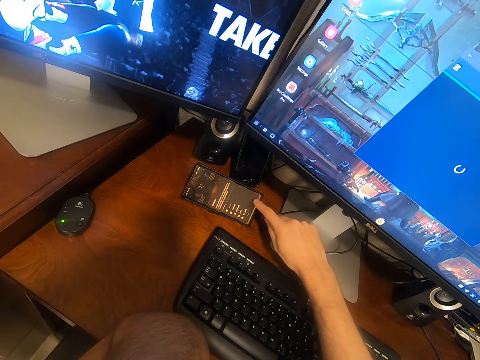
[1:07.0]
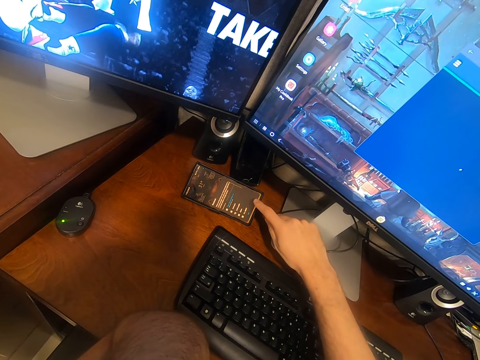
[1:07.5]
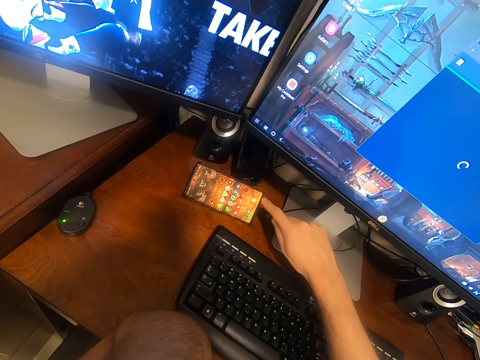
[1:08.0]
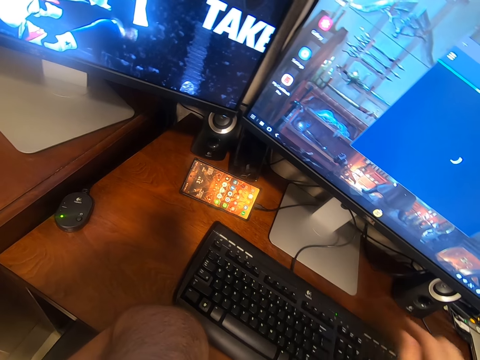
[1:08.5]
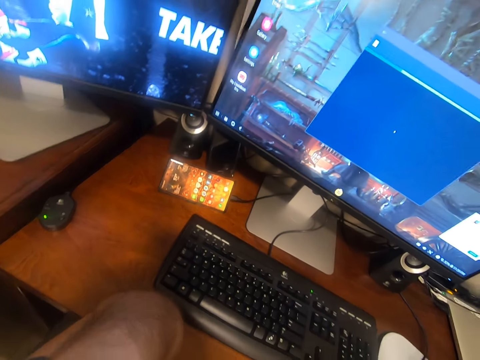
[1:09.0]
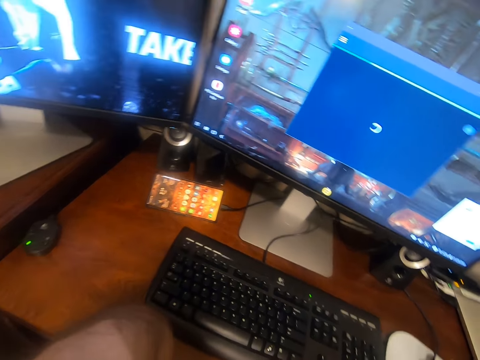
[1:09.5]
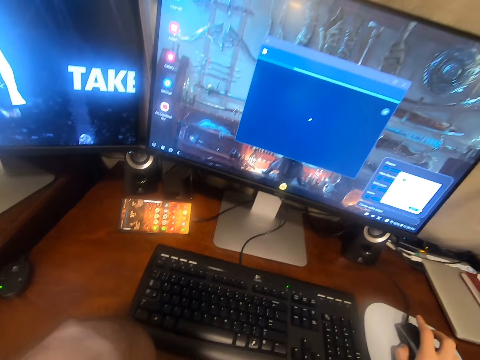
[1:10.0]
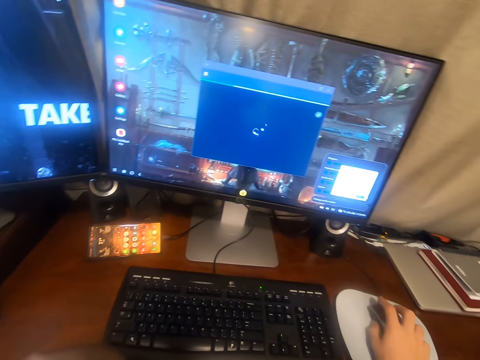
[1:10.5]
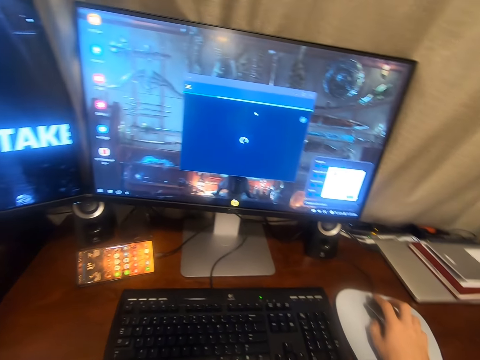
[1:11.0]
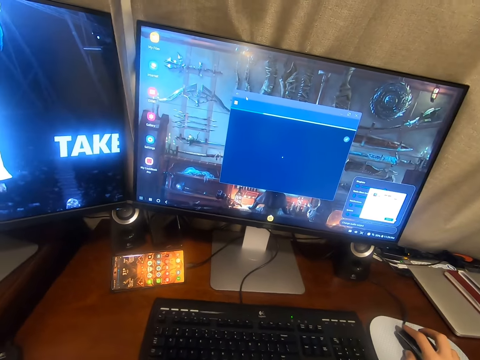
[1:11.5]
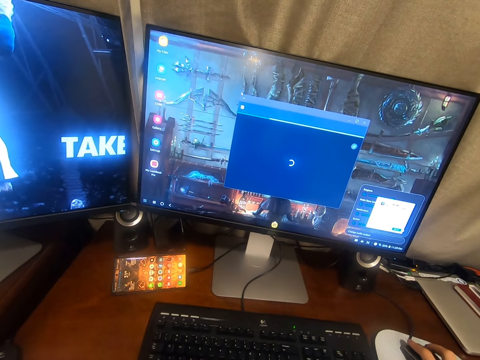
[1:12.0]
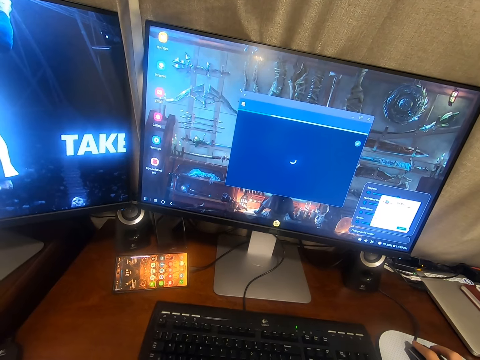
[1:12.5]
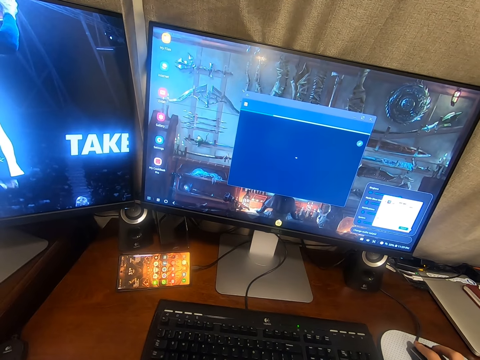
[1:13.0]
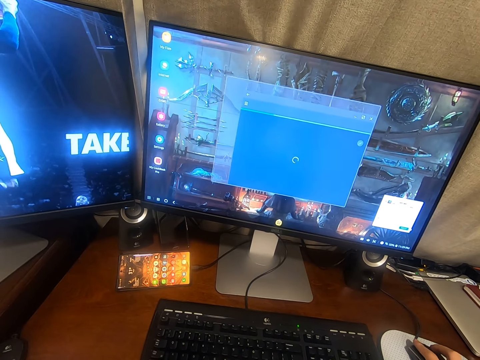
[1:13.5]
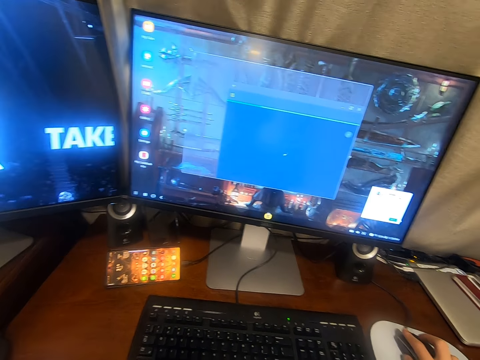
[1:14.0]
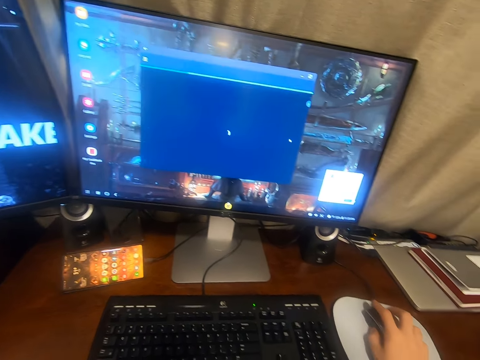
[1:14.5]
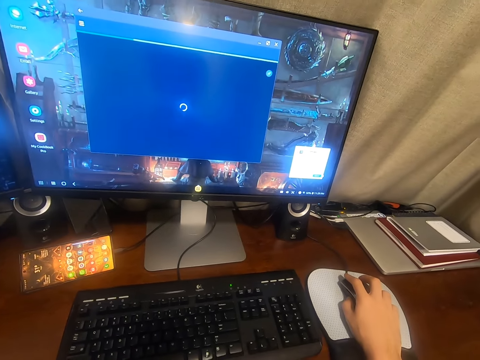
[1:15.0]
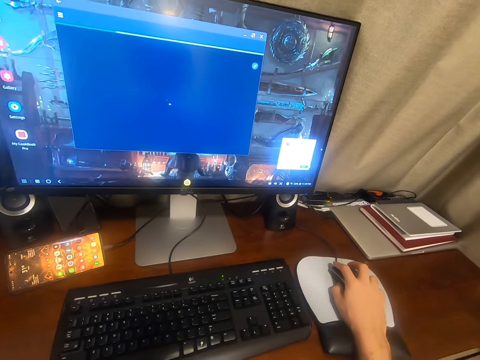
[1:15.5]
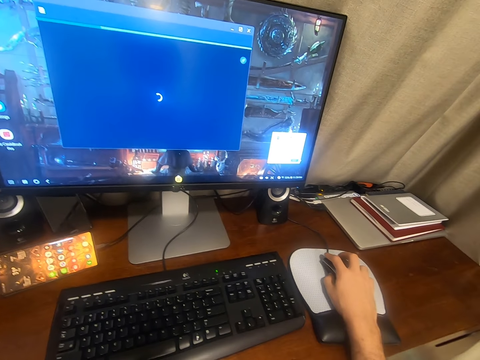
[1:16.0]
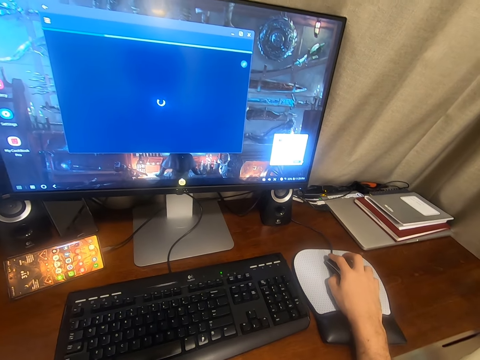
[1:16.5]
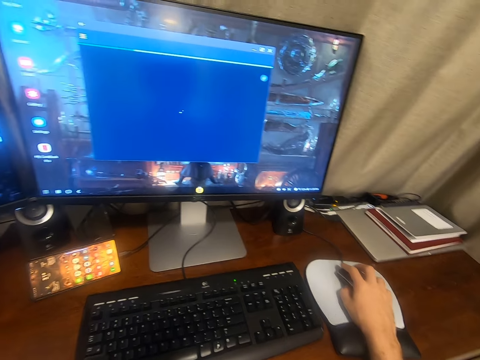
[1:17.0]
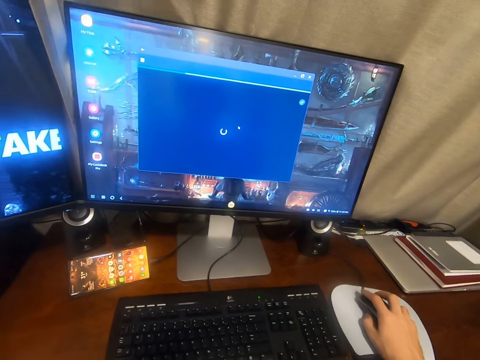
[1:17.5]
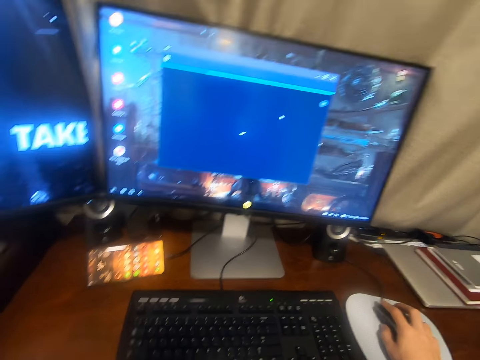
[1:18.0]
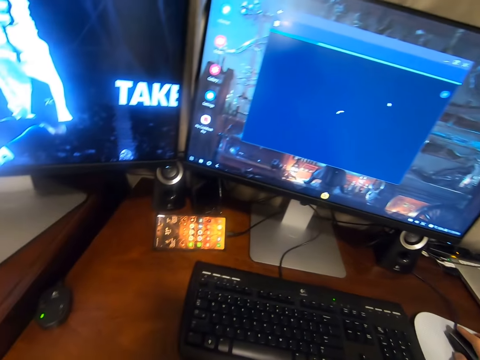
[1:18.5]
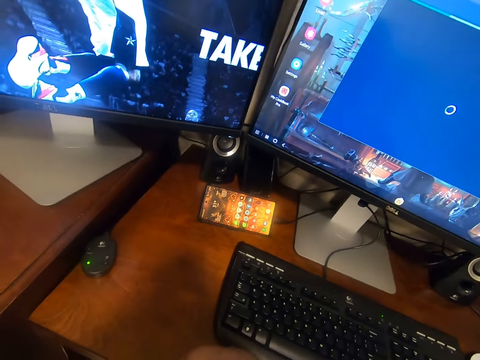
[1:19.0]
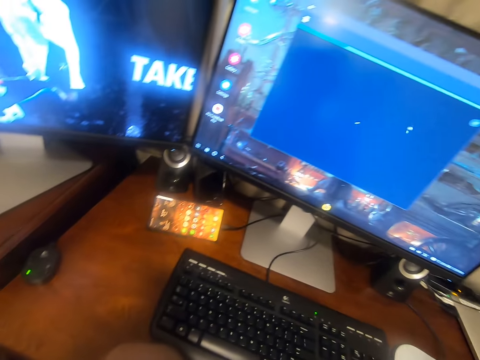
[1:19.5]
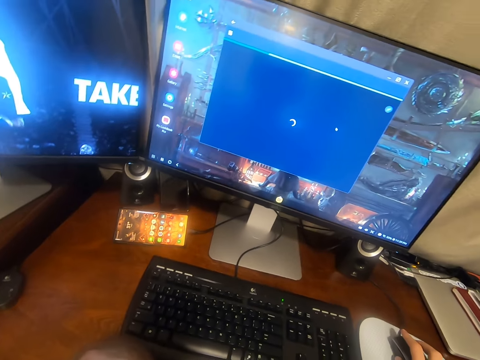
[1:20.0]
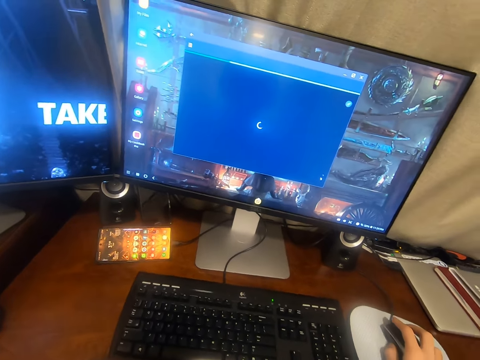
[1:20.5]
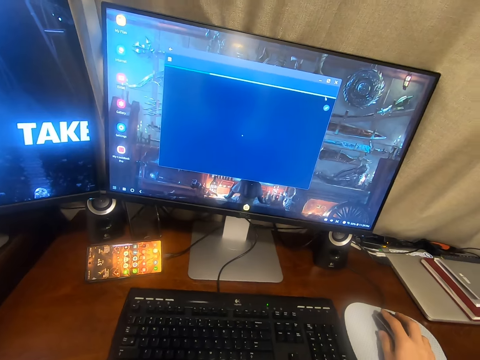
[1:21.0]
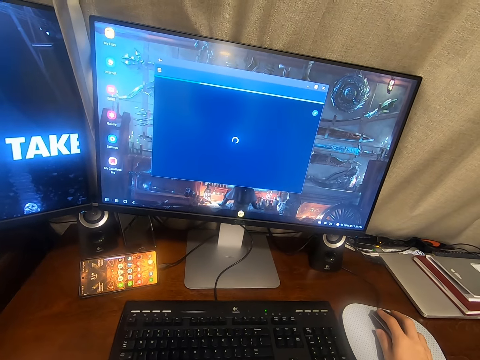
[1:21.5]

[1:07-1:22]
The camera wearer stares at the computer. They use the mouse. They operate the computer.

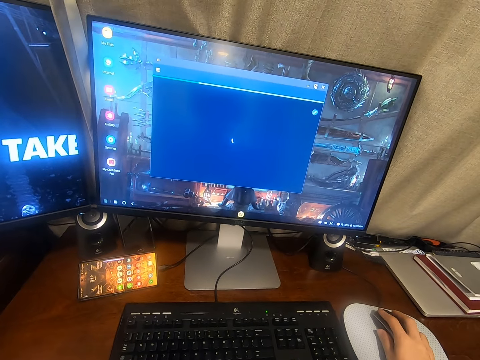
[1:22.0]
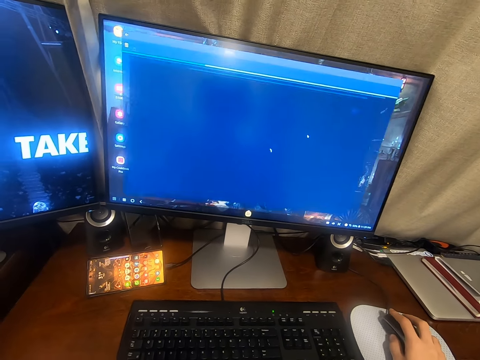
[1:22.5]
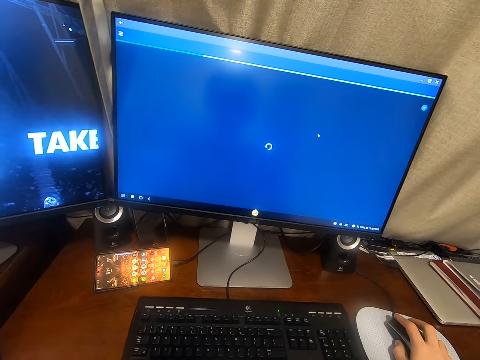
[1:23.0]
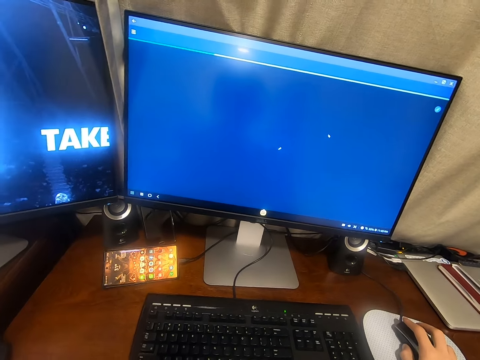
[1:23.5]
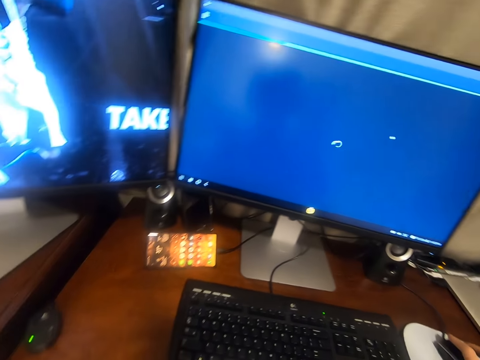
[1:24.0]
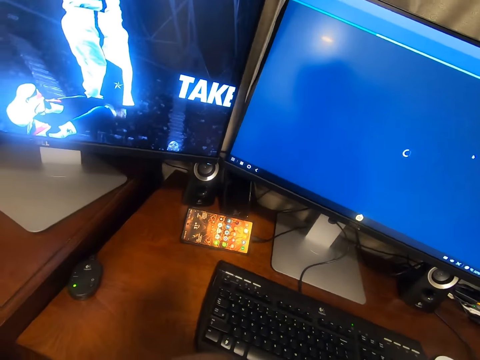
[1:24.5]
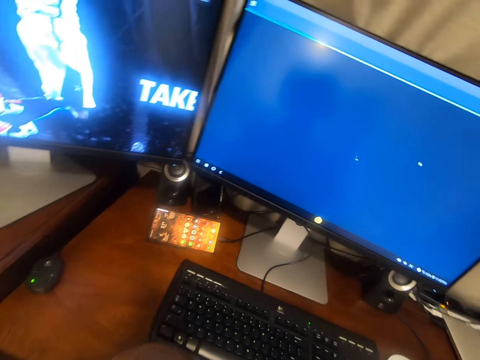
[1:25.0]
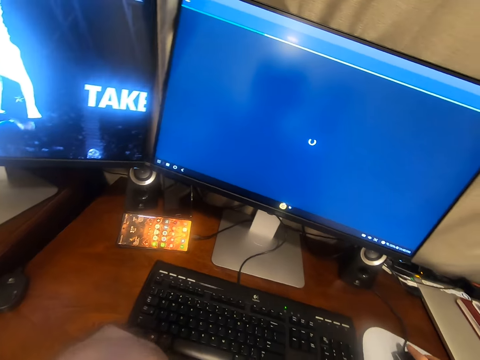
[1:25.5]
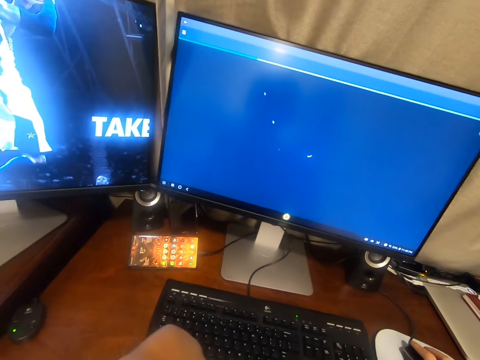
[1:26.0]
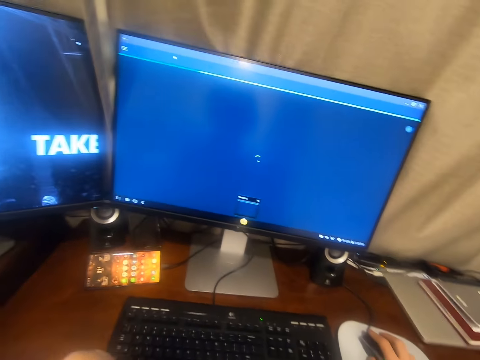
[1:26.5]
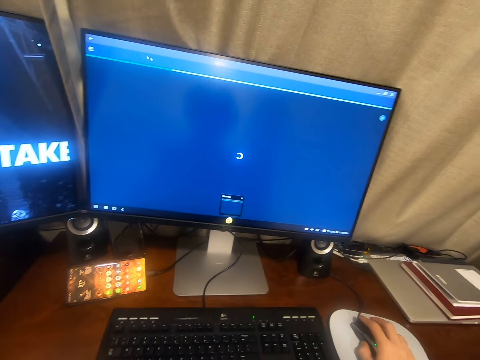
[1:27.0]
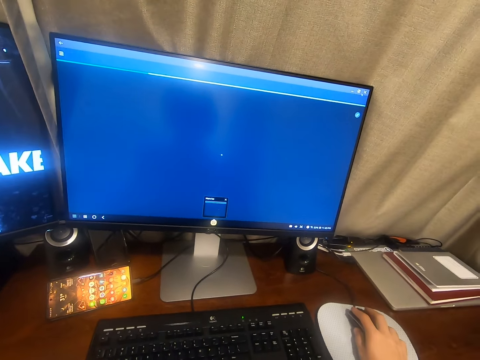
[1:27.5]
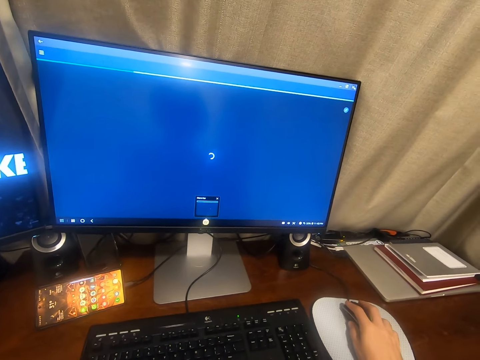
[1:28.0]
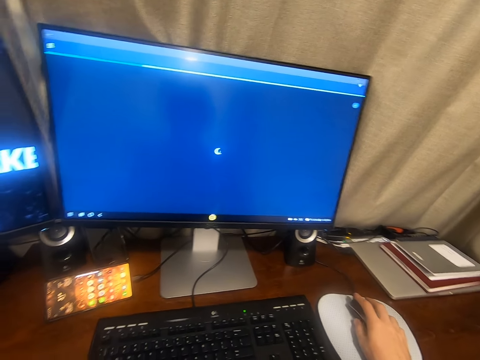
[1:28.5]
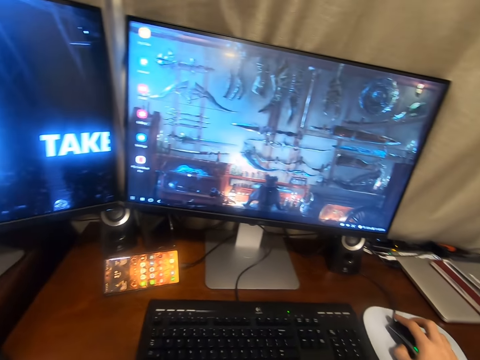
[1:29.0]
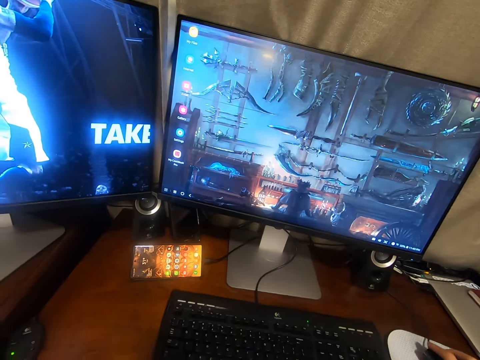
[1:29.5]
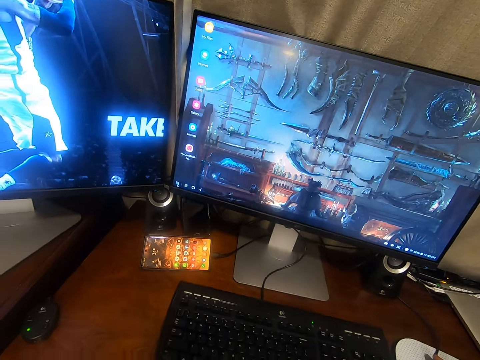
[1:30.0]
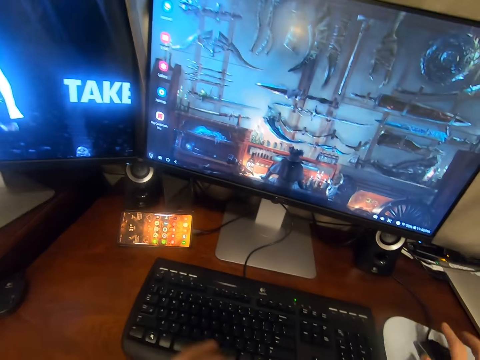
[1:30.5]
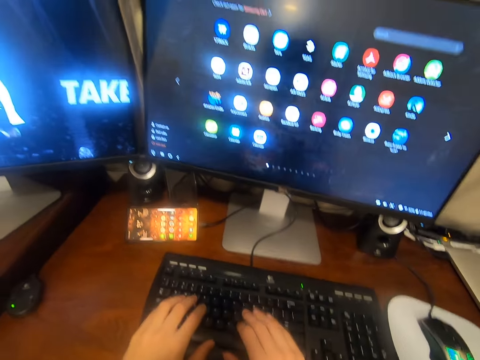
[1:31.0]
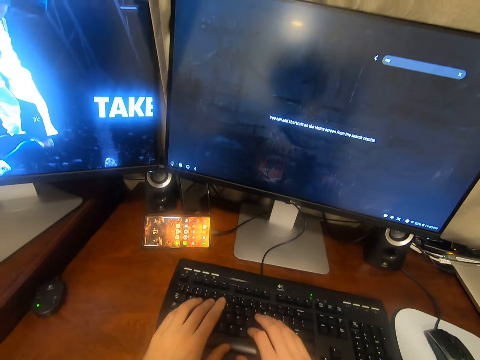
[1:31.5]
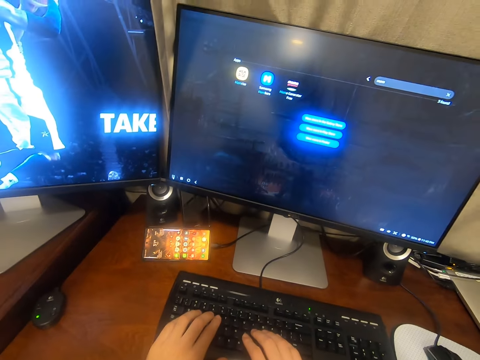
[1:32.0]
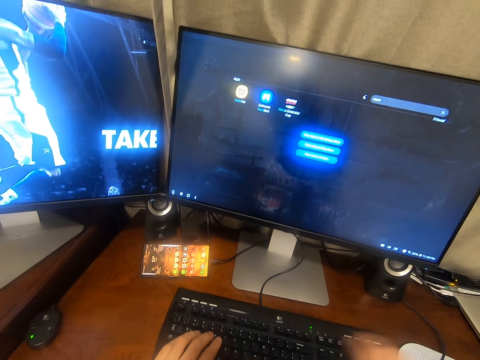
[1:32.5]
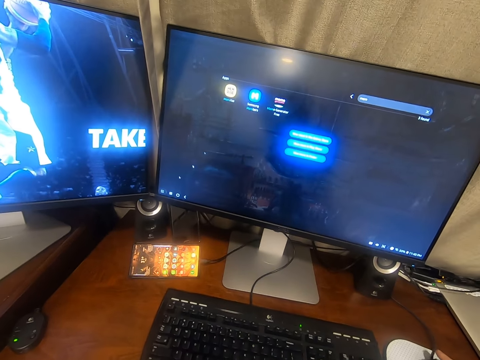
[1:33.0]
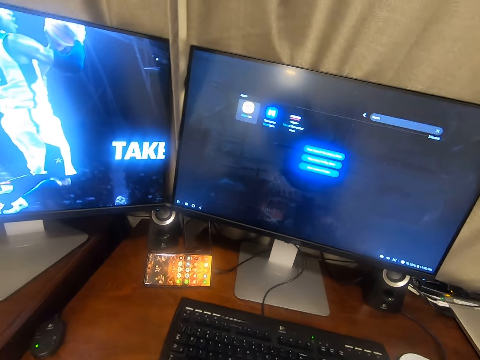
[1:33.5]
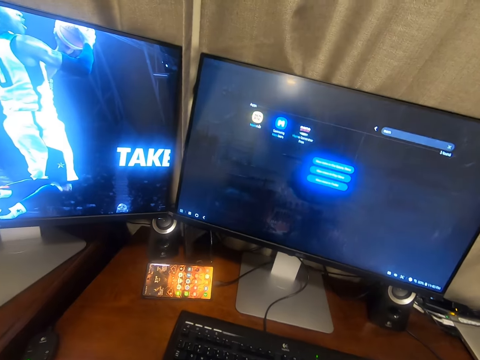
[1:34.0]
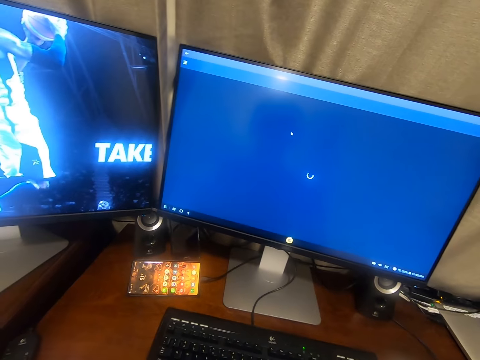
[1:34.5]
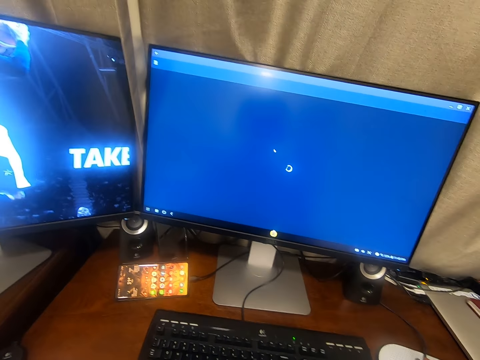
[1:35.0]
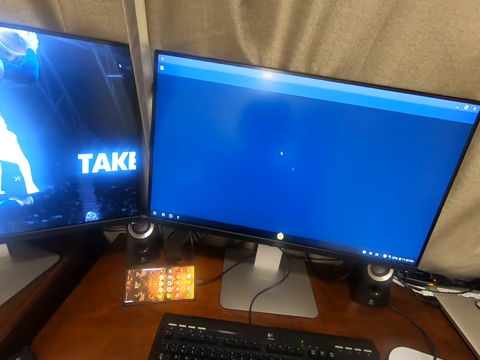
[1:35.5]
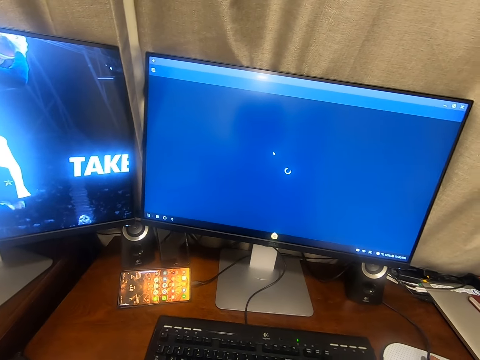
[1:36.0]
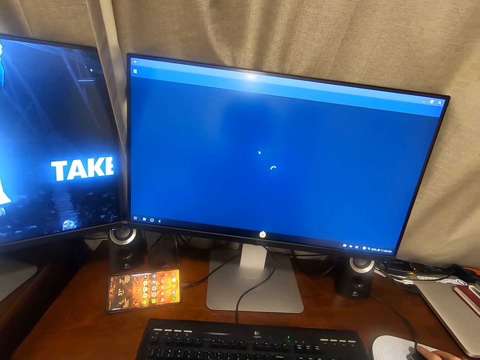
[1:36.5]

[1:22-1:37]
The camera wearer looks aside. They use the mouse. They type on a keyboard. They stretch a hand. They touch the mouse. They operate the computer.
